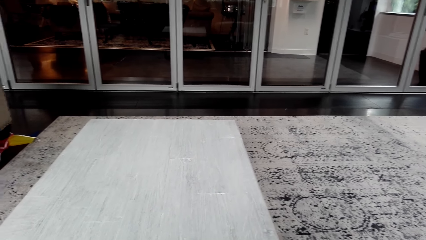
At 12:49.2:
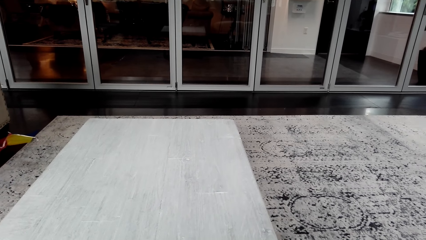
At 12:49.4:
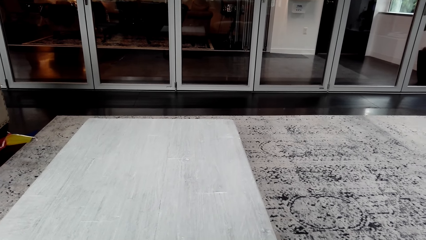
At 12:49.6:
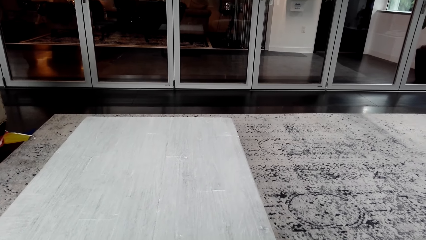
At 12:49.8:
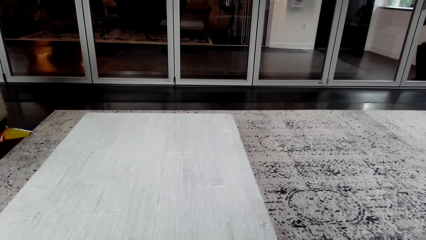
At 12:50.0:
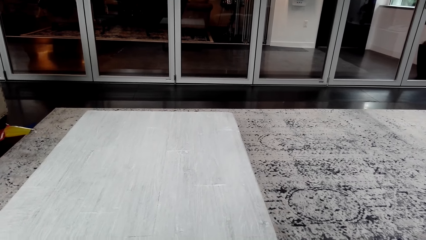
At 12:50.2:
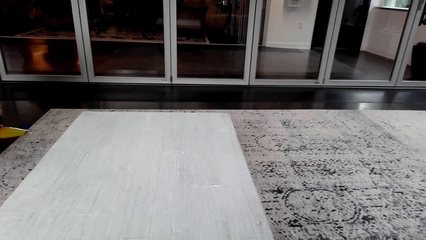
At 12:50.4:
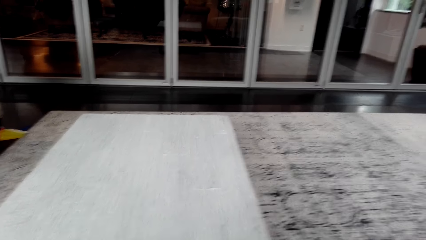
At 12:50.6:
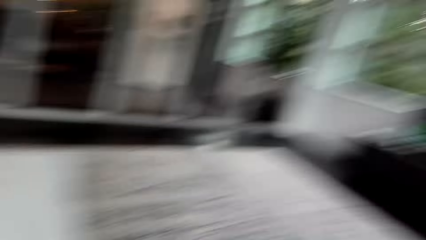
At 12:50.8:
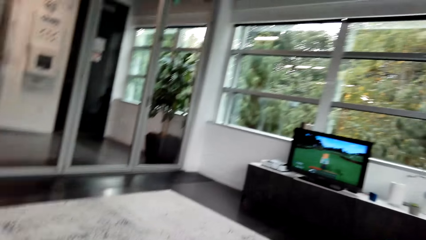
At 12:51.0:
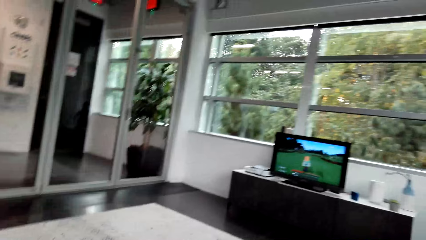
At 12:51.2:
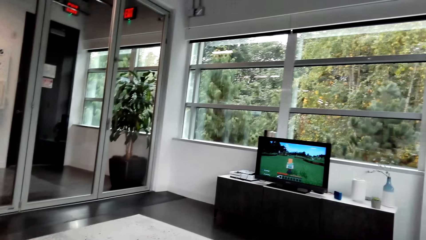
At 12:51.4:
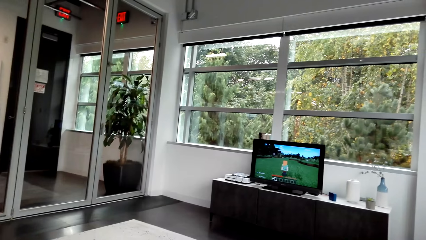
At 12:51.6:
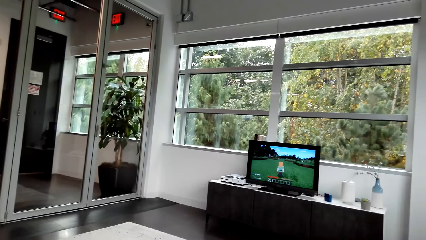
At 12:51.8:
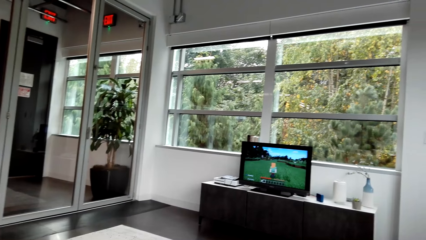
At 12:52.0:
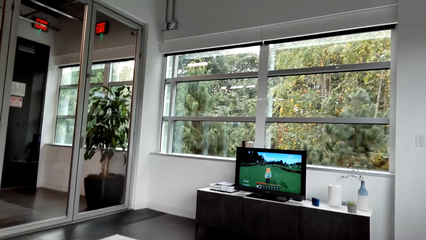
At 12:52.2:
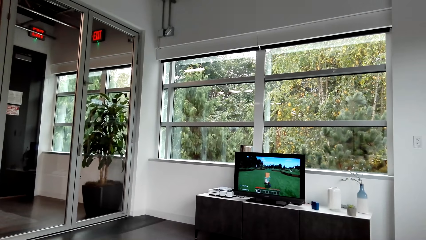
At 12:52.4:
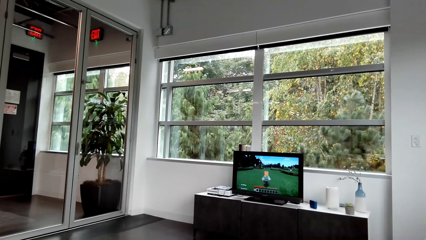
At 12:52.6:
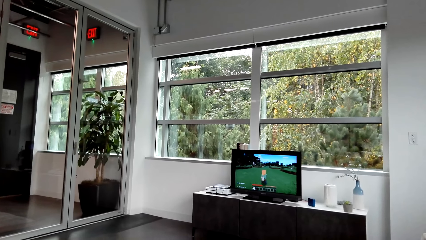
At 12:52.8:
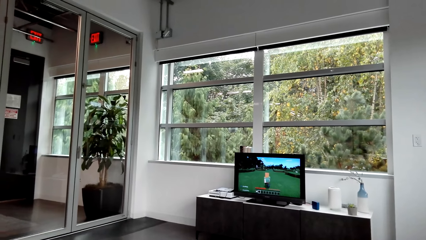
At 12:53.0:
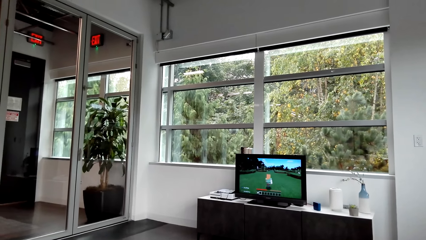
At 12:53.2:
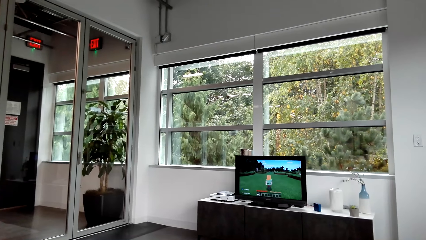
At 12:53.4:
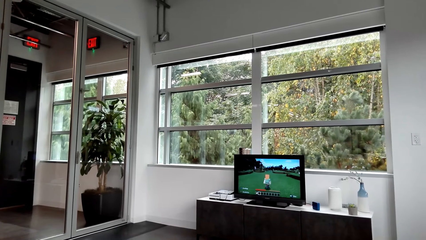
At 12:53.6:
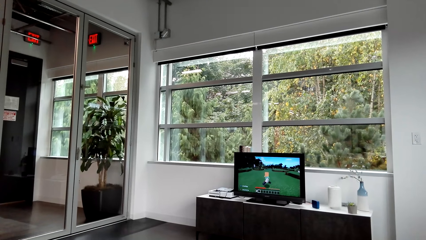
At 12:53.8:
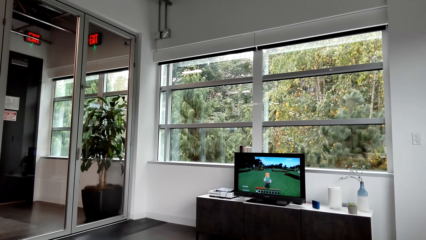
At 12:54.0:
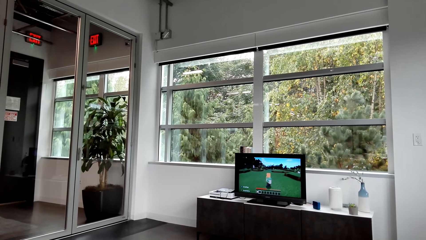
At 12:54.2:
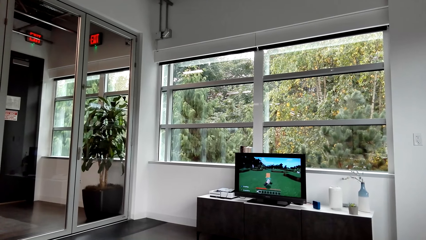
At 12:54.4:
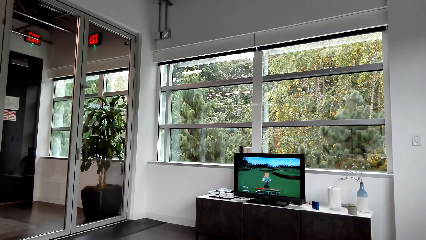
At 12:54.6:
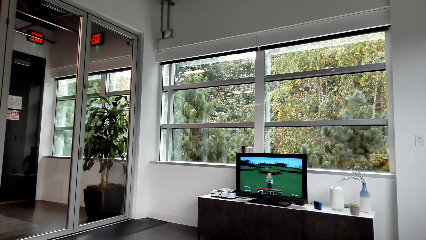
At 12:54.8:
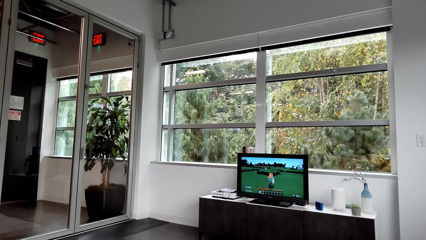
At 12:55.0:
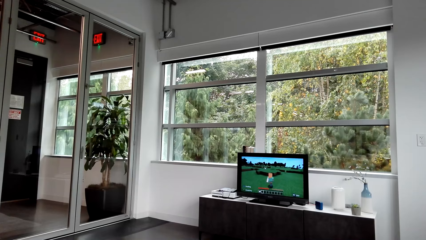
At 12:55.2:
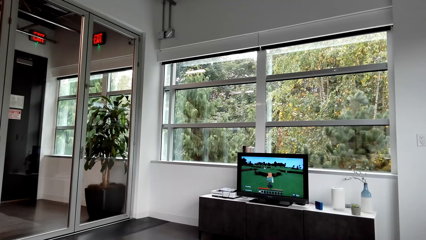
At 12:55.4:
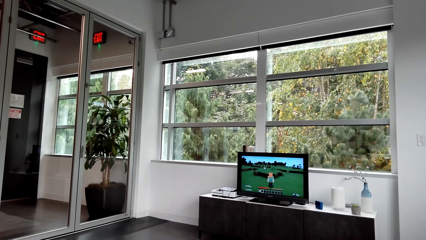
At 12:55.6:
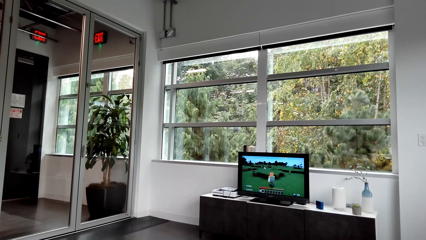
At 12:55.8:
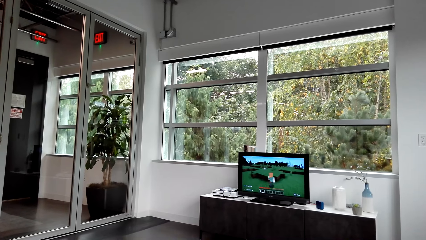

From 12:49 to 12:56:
The camera wearer plays a game on a desktop.

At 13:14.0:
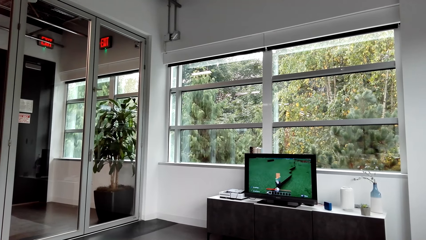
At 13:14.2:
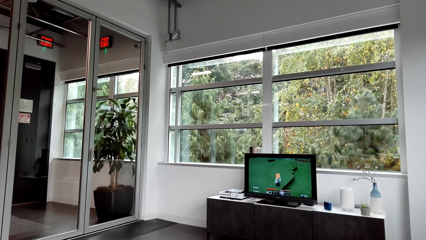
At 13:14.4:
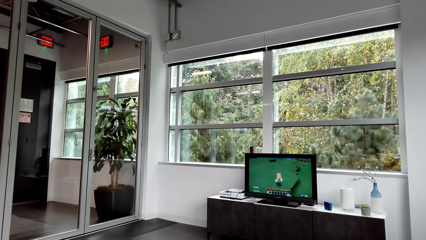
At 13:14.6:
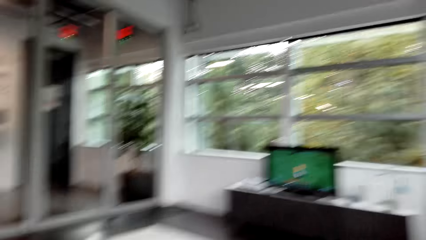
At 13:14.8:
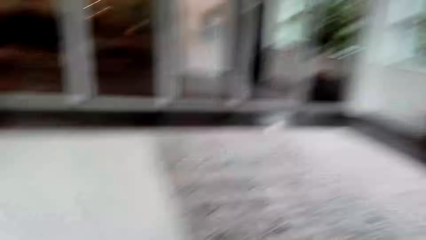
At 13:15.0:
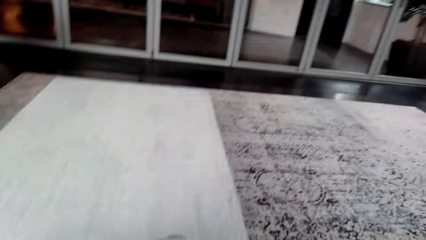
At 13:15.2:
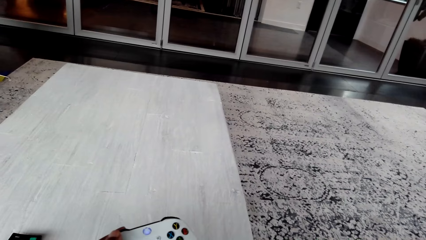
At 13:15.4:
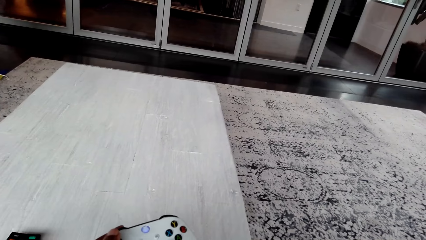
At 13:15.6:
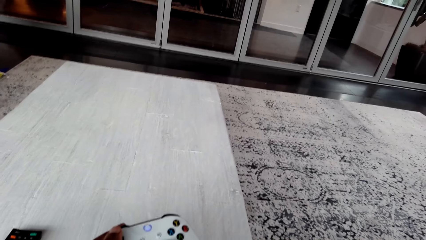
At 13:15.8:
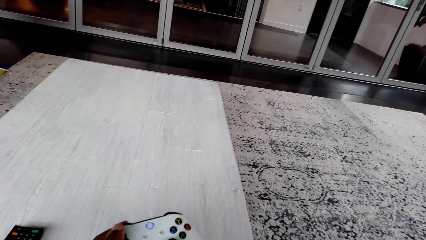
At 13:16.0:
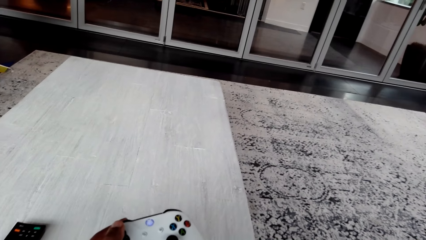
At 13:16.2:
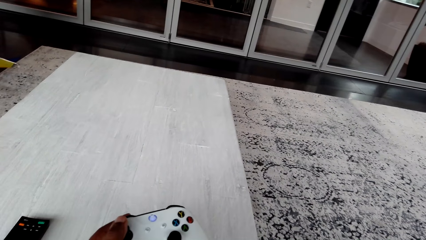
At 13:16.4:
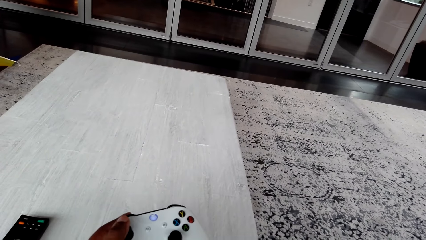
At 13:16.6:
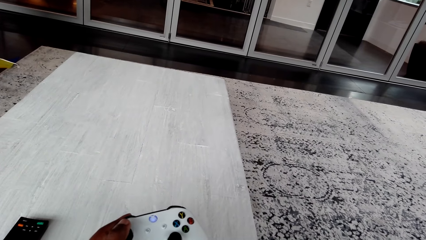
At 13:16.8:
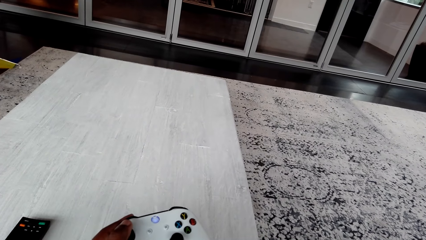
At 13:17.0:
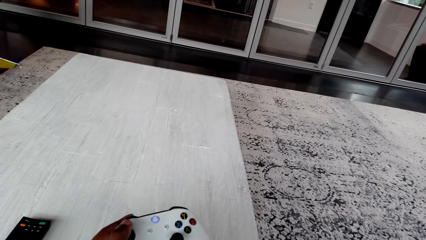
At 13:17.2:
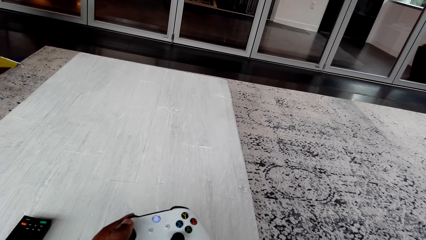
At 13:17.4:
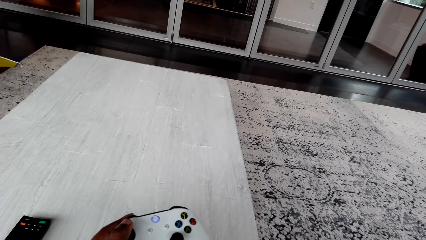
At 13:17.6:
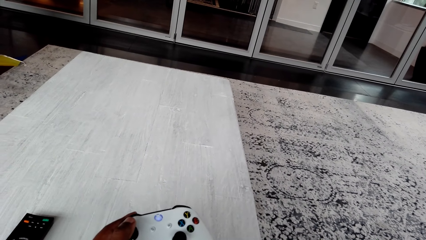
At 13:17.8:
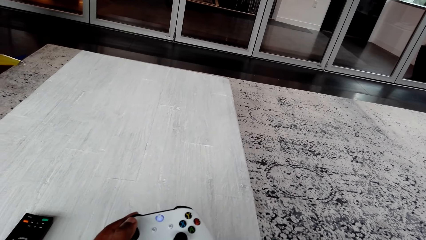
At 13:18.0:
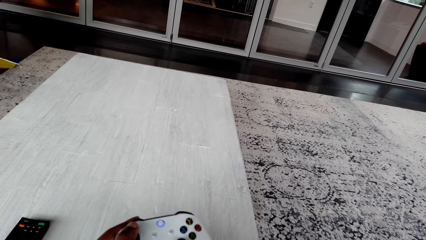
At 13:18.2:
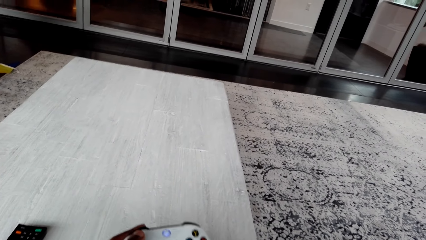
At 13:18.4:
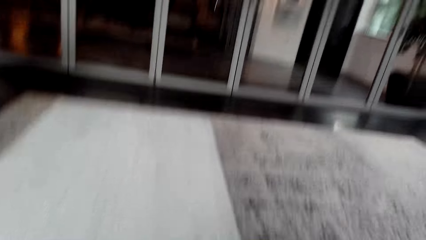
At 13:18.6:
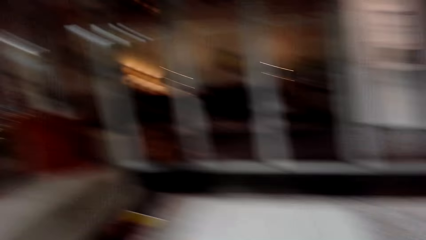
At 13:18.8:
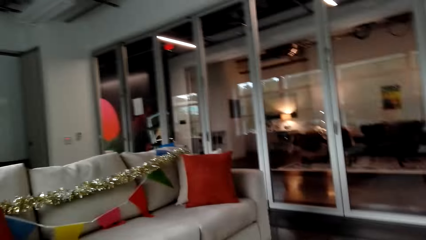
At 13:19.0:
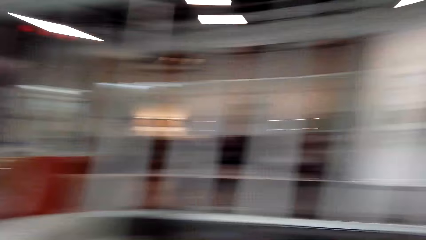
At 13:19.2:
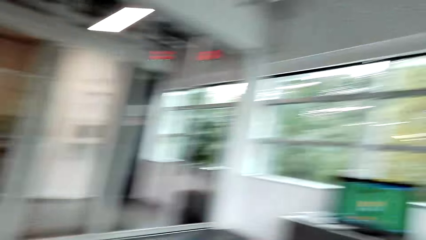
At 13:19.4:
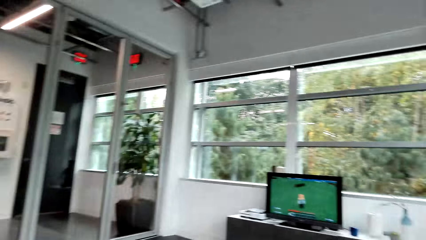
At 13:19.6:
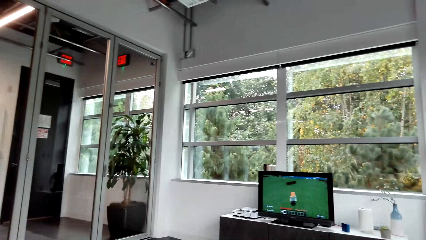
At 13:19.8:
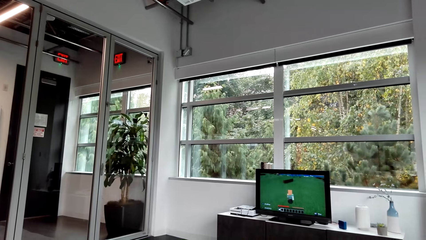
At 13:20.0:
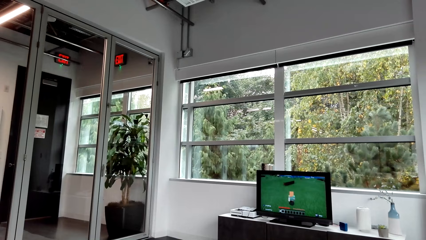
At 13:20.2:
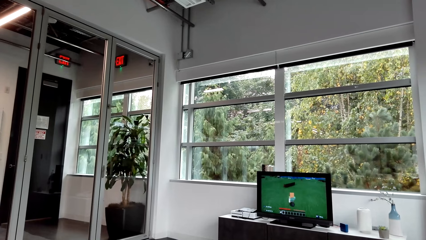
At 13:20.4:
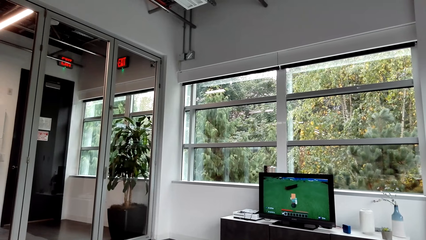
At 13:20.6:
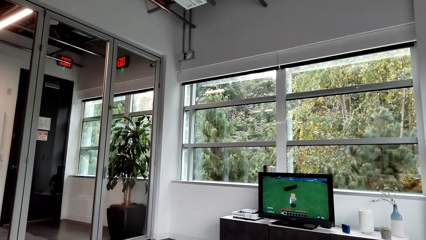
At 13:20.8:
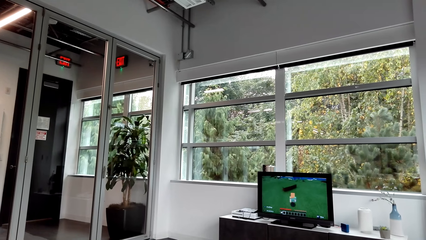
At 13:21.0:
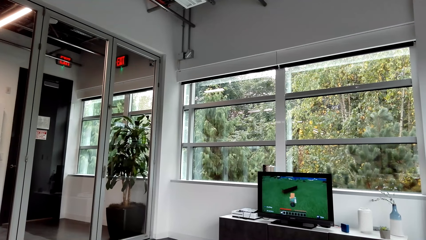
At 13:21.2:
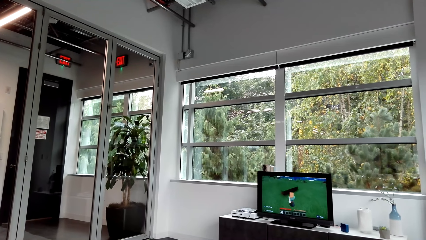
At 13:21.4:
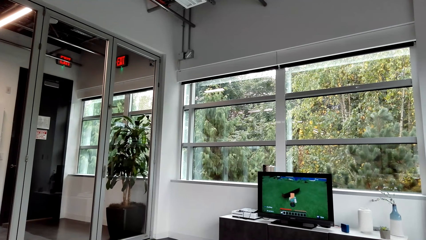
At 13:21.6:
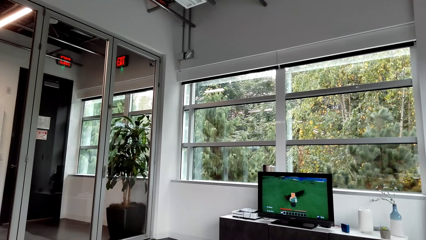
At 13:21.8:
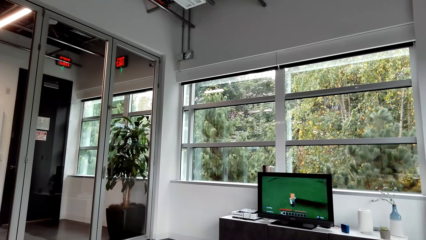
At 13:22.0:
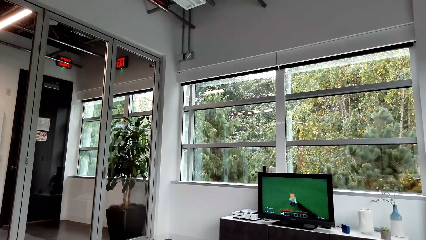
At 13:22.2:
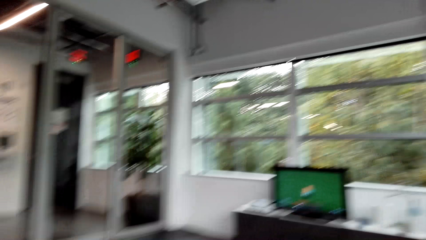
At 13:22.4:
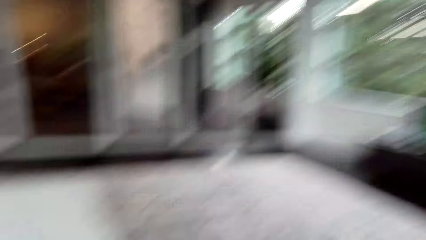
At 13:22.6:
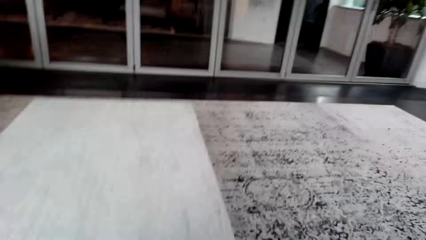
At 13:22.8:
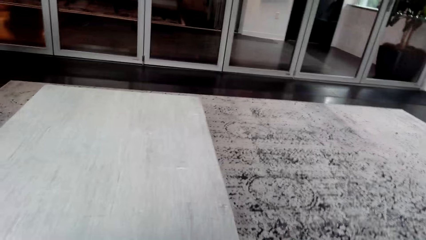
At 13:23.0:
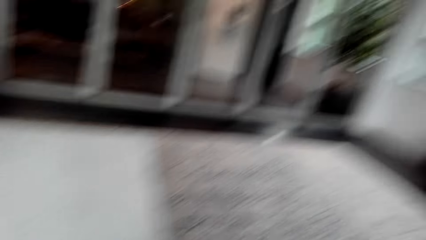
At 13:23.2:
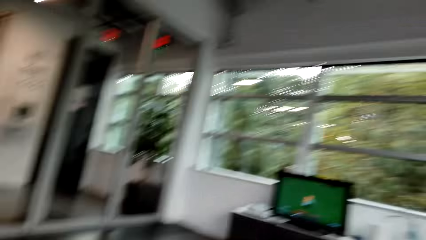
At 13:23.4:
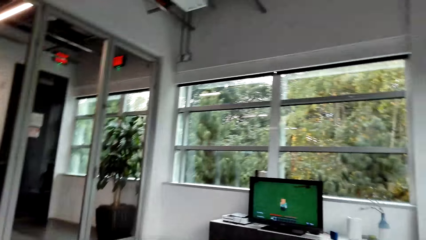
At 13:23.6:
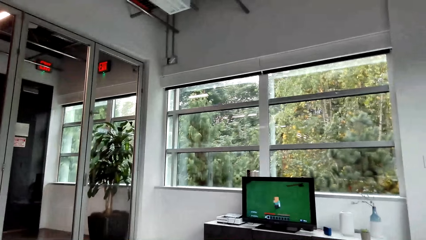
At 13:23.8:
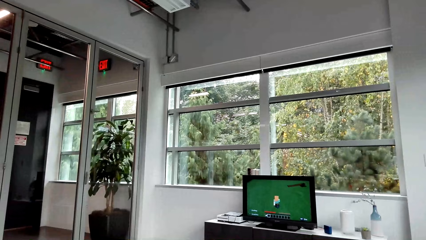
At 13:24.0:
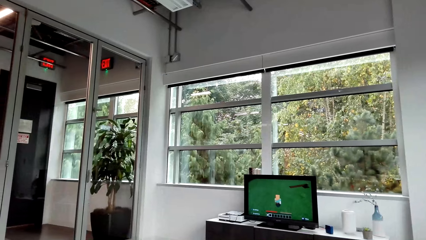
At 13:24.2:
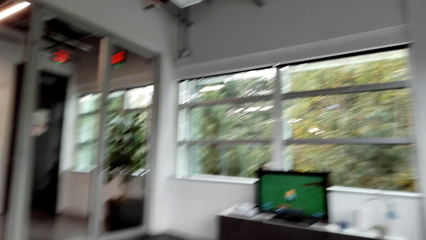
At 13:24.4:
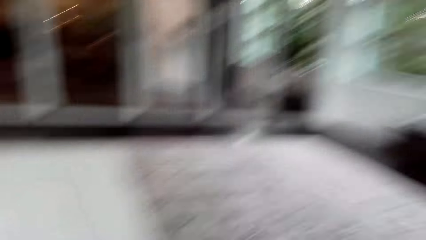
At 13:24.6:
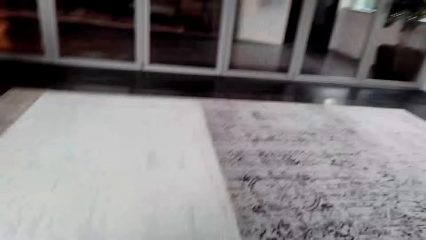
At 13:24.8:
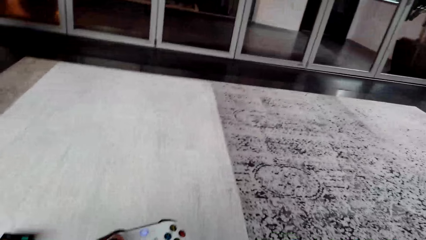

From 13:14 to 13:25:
The camera wearer reads on a phone. He holds the game pad with his left hand. He plays a game on a desktop. He reads on the phone. He plays the game on the desktop.
